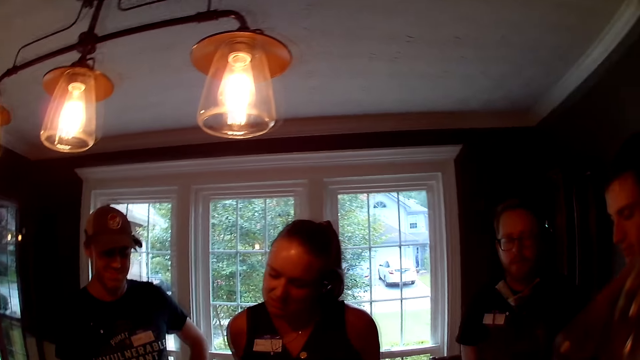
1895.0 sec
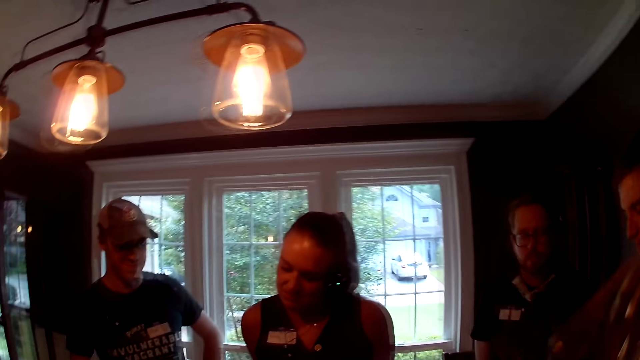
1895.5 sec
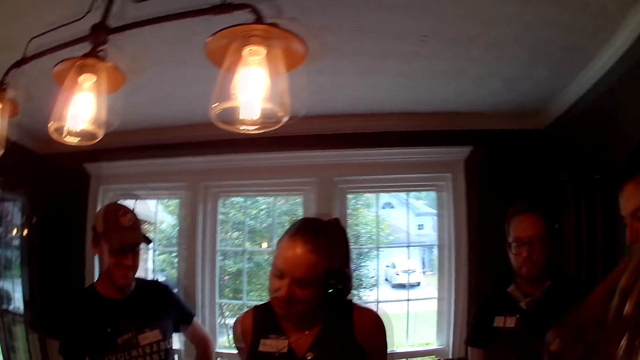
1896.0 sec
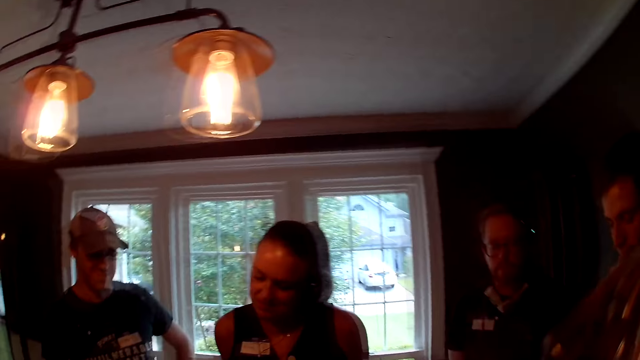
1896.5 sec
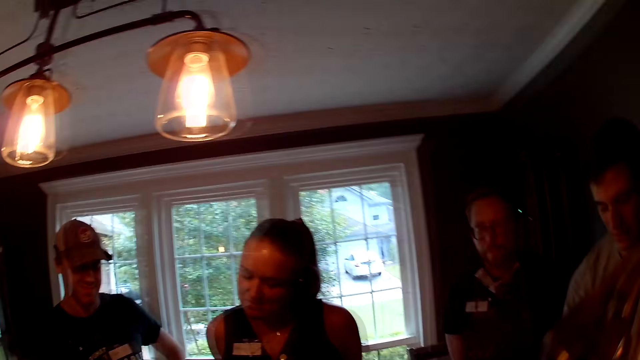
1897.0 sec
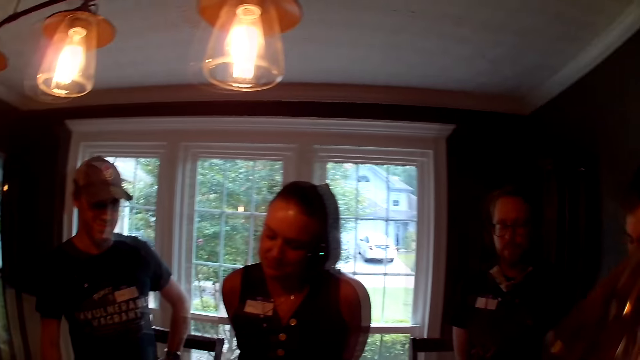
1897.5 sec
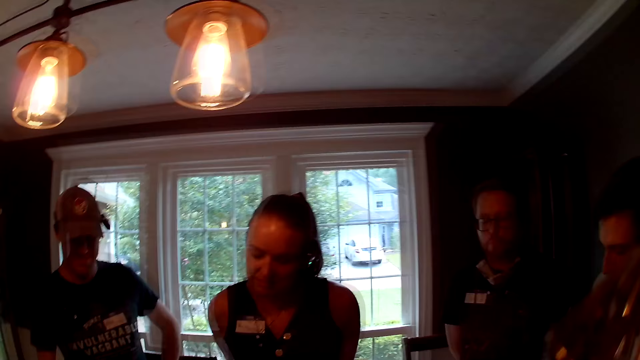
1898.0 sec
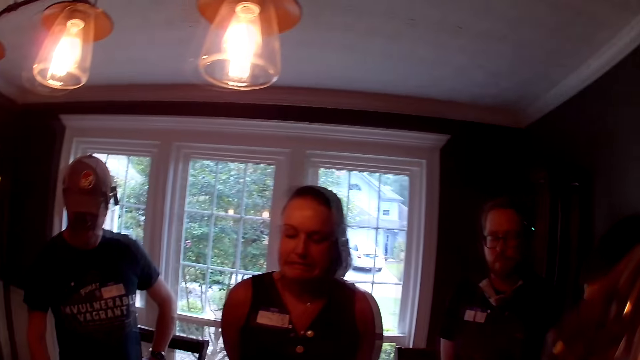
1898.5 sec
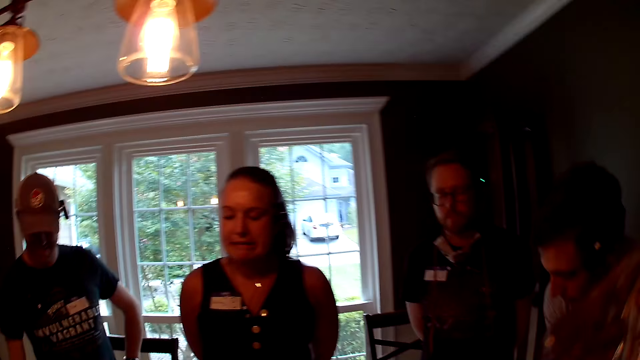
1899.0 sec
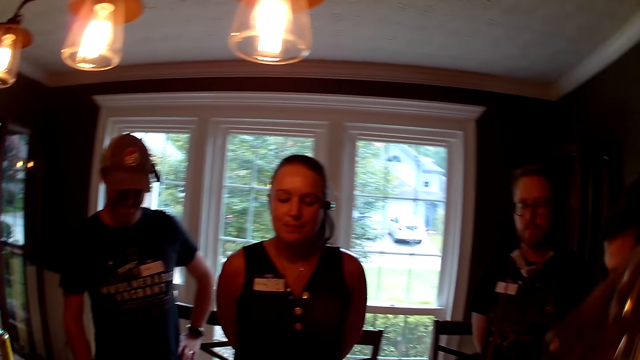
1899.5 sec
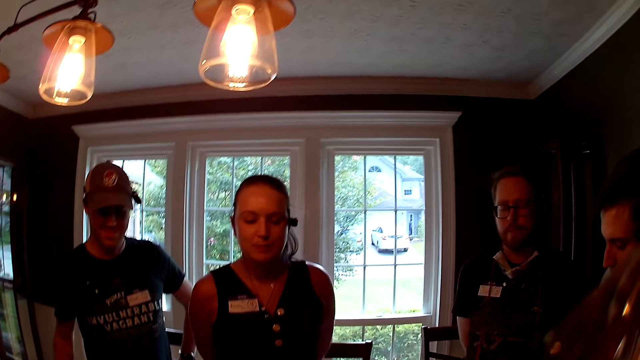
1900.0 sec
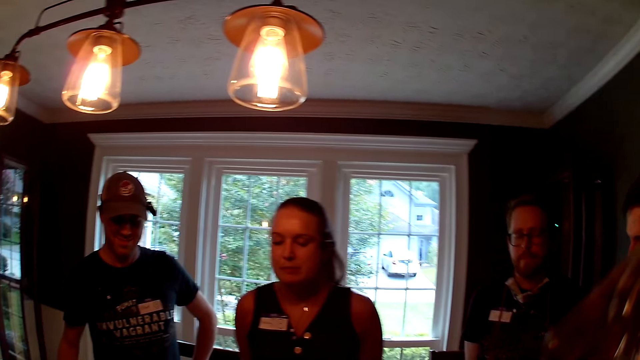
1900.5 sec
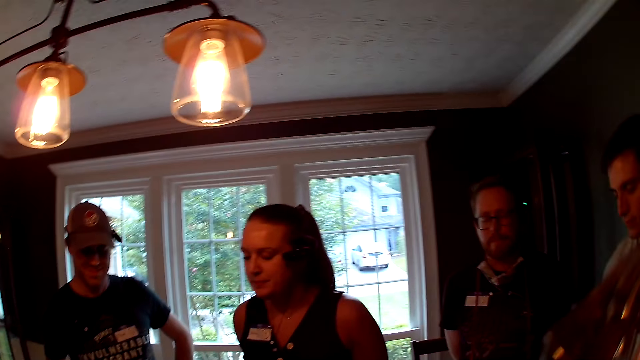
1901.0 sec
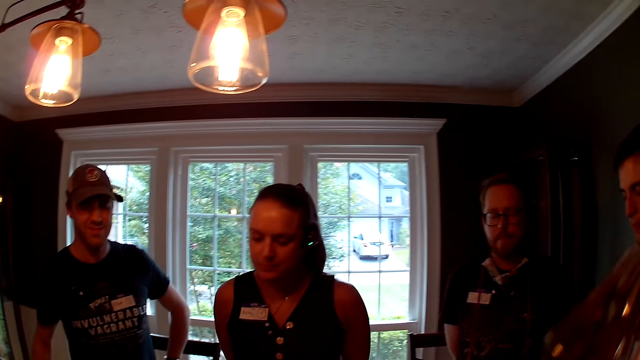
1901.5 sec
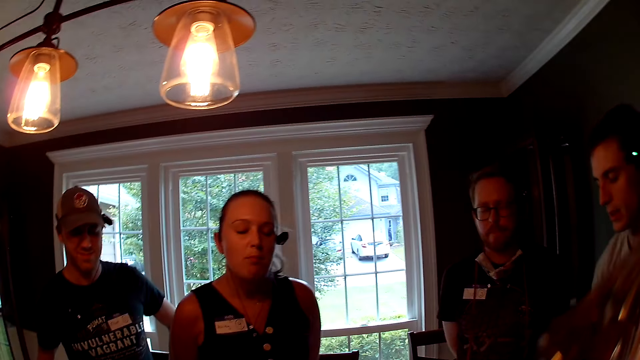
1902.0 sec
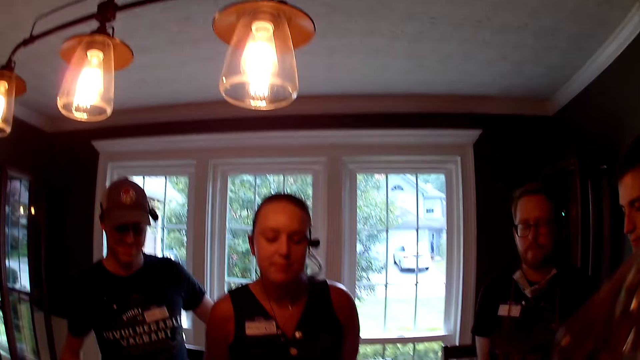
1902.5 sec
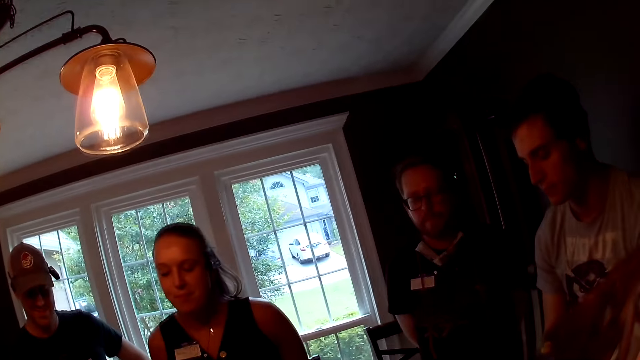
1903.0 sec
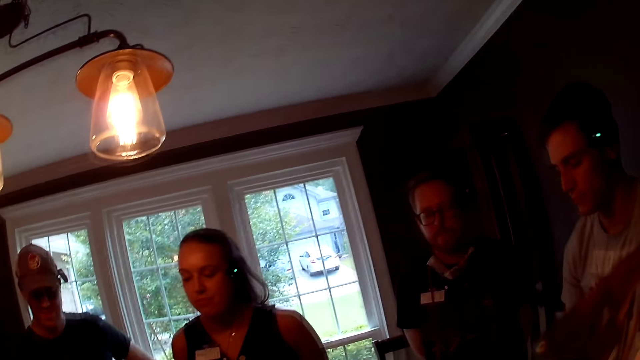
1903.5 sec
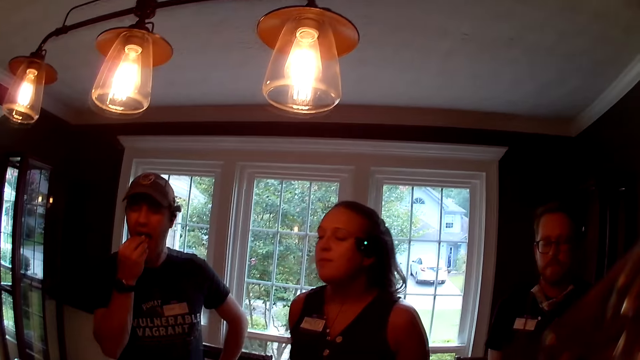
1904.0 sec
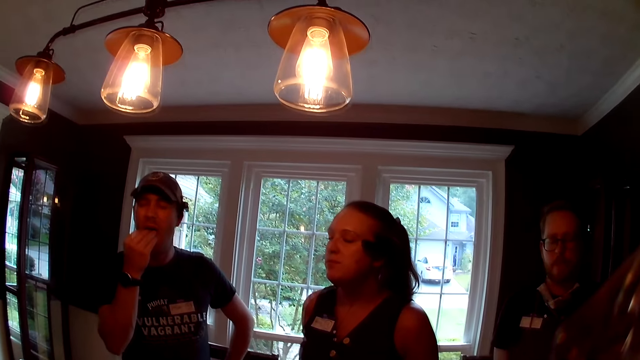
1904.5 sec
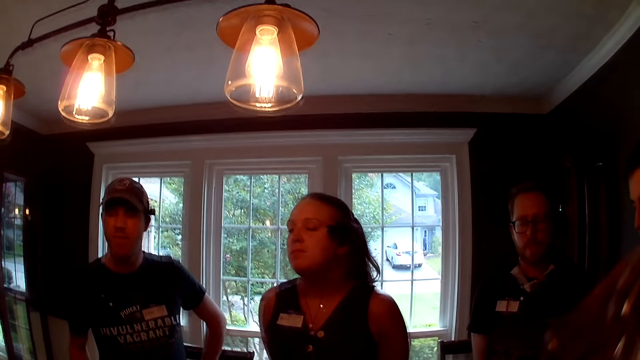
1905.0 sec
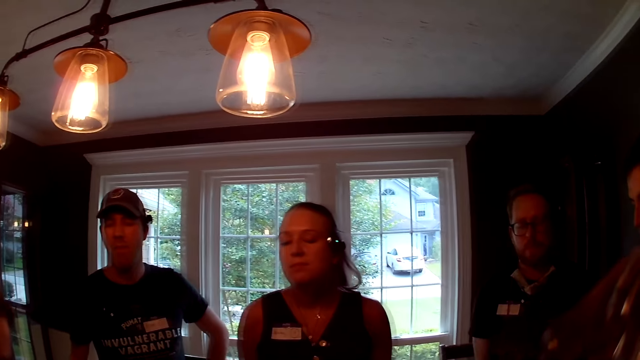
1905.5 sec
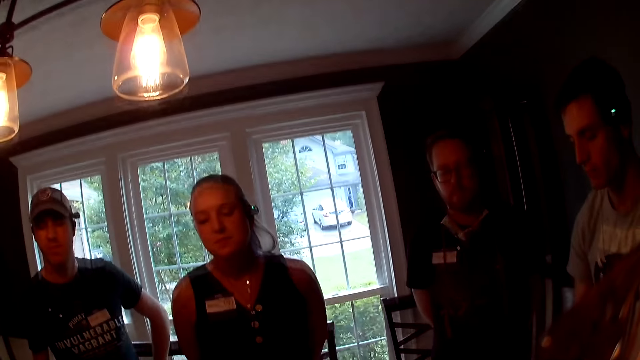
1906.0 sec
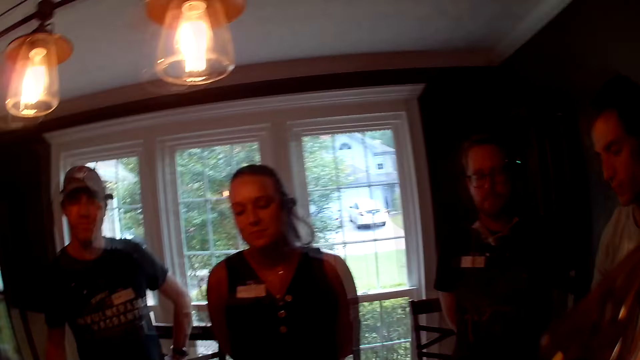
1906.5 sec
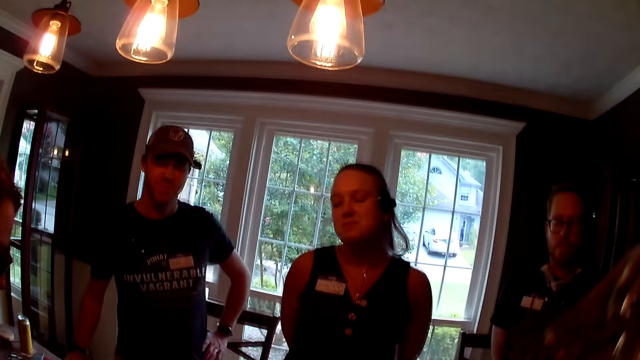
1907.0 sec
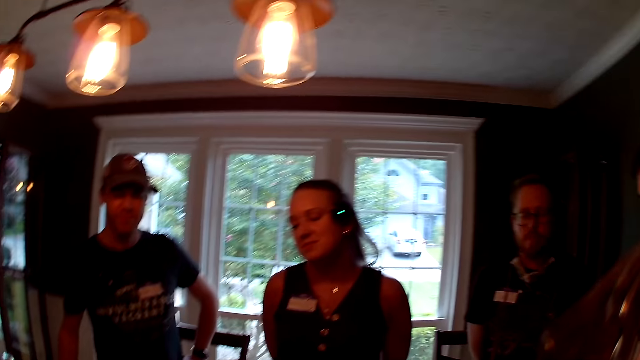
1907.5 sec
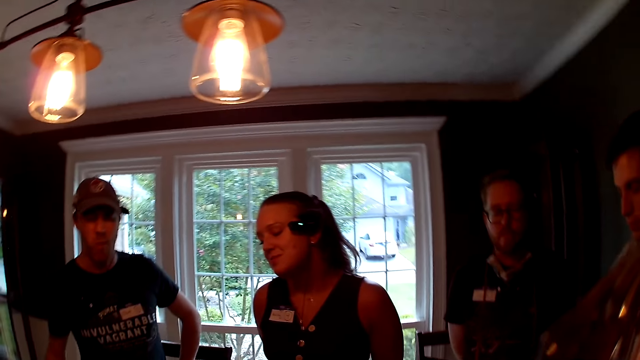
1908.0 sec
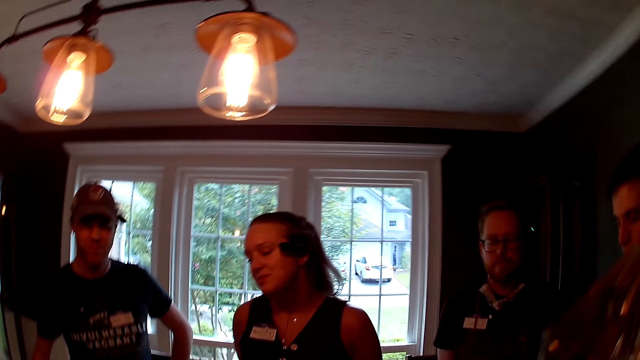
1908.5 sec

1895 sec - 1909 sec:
The camera wearer converses with the group. A man eats the chips with his right hand.

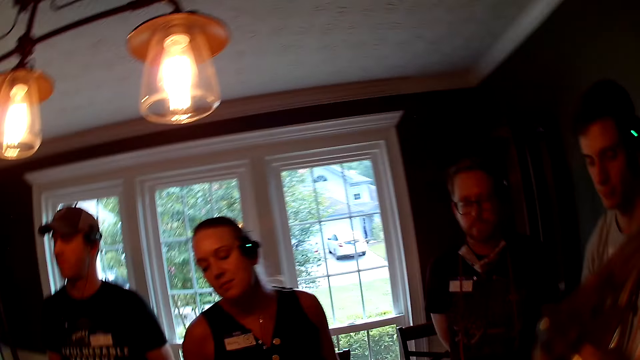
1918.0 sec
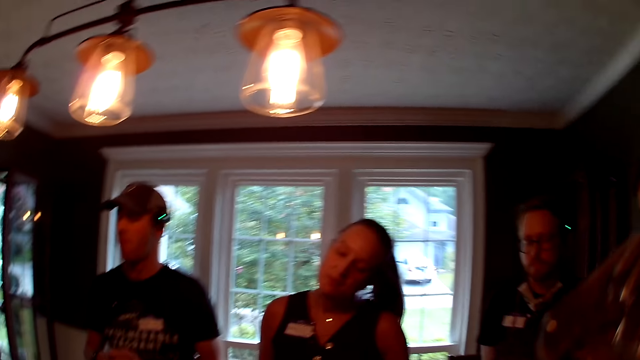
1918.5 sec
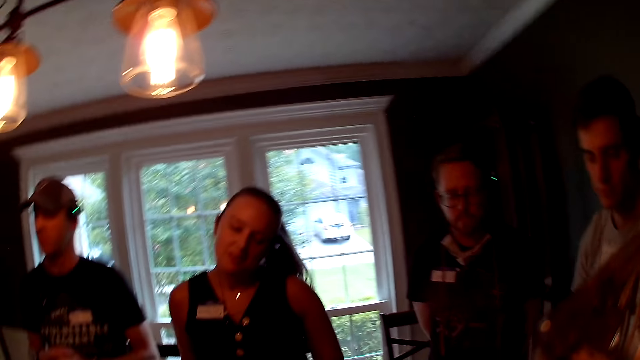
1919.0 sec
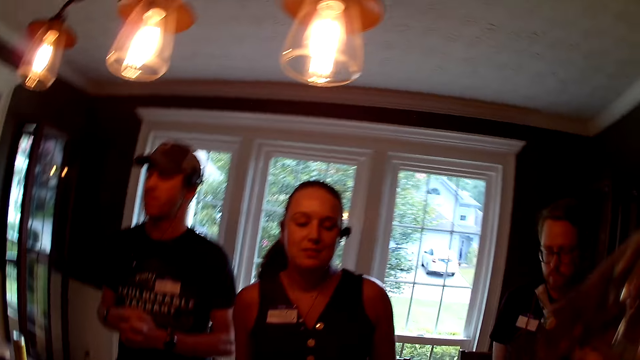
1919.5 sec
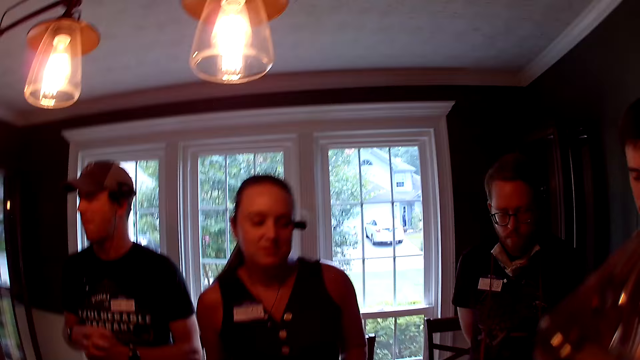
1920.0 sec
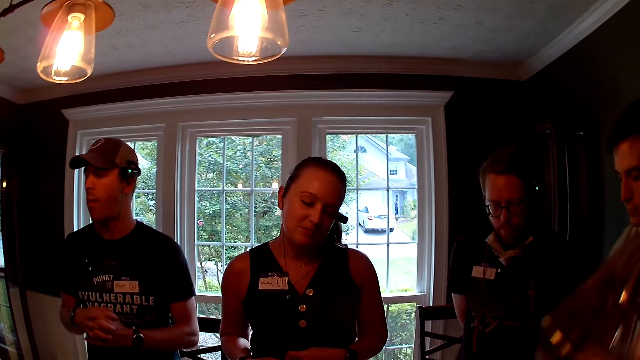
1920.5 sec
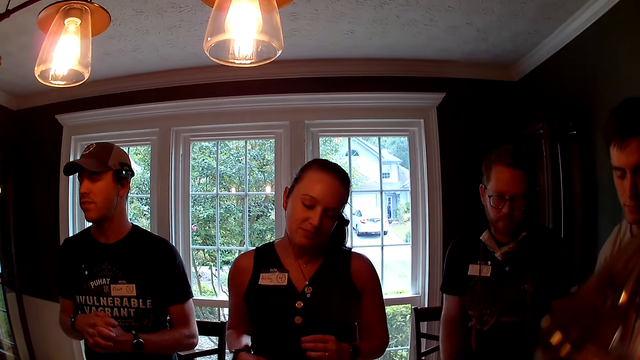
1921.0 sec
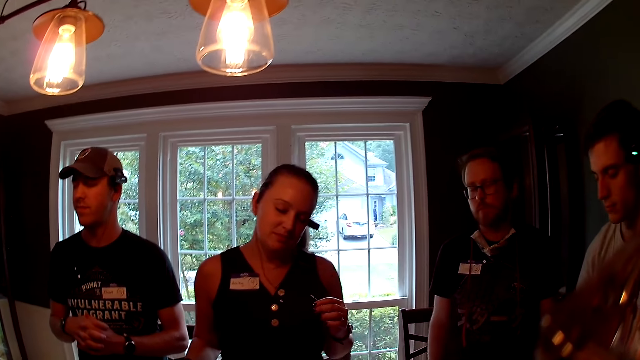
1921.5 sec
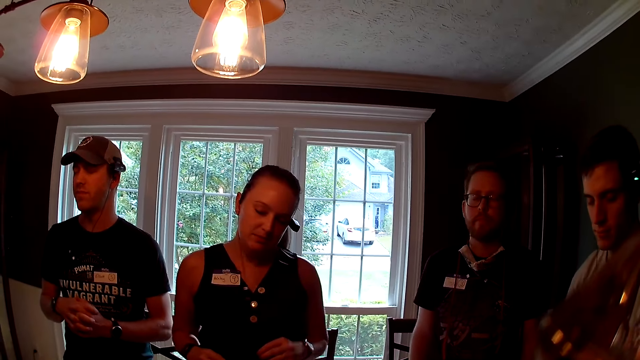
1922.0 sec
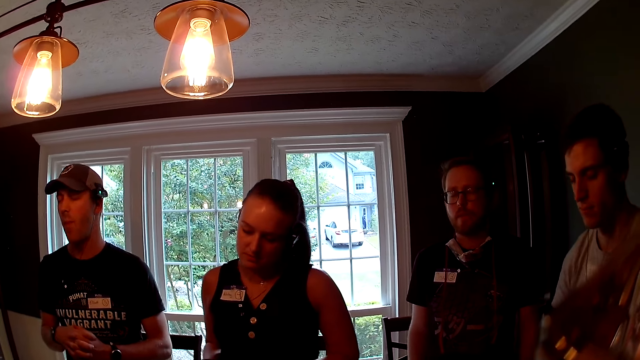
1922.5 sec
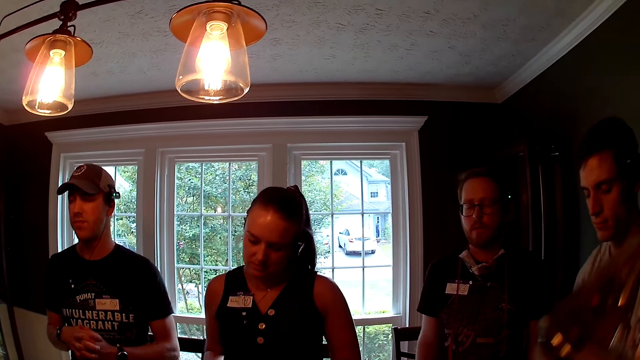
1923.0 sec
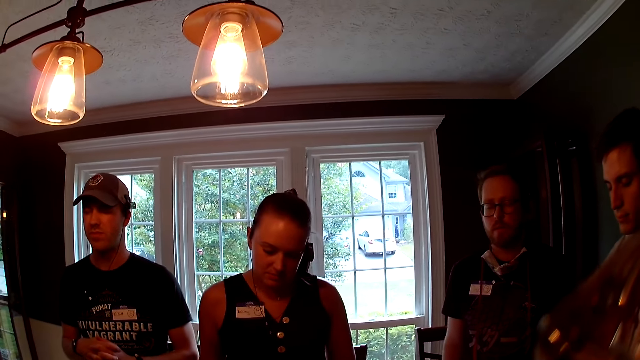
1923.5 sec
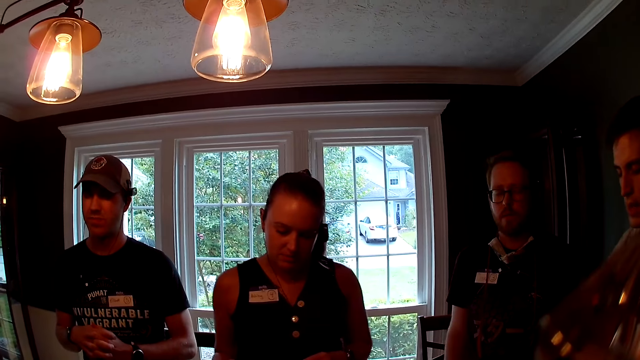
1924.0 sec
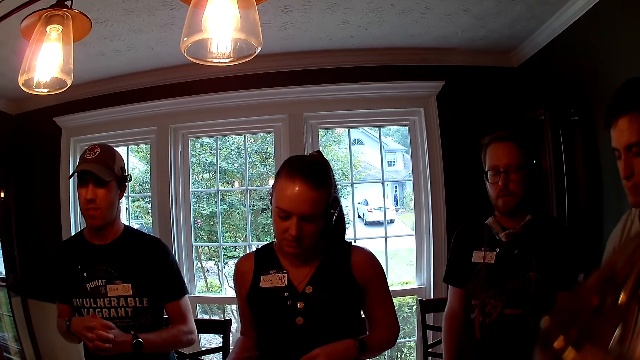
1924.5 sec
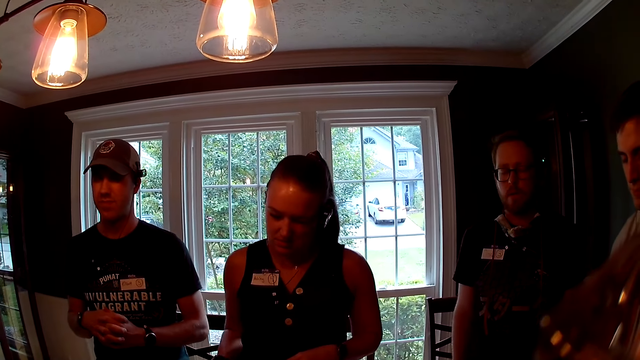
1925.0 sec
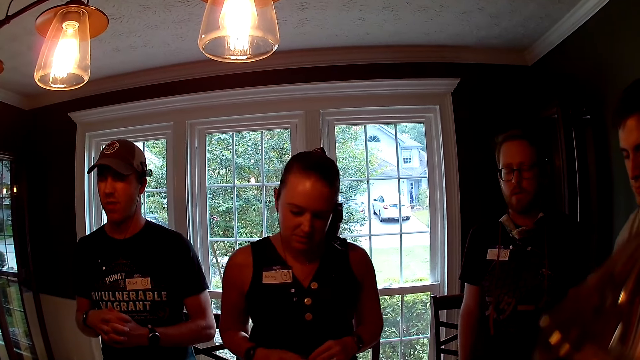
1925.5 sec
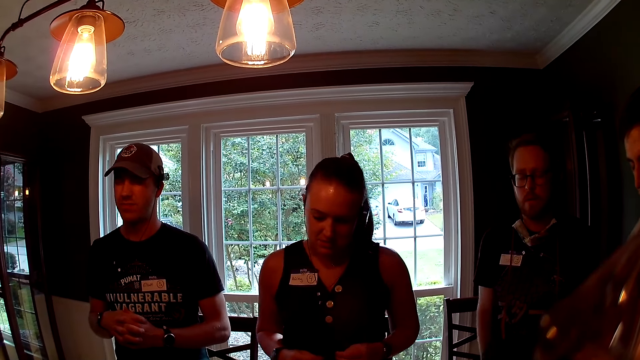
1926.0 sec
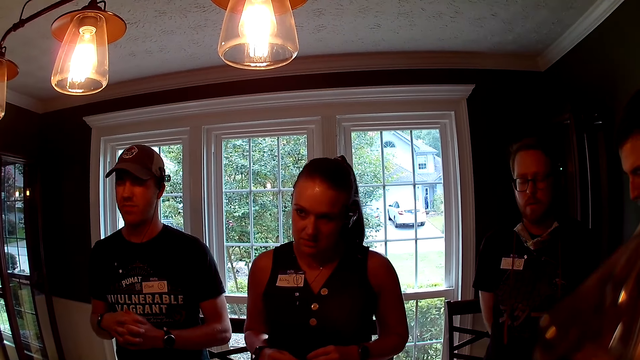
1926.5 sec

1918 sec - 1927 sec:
A man dances to the music. The camera wearer talks.
